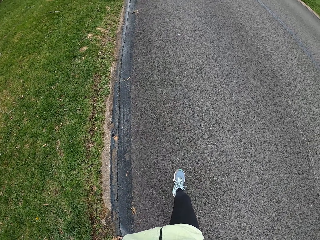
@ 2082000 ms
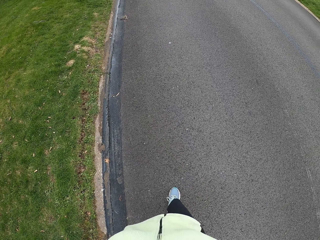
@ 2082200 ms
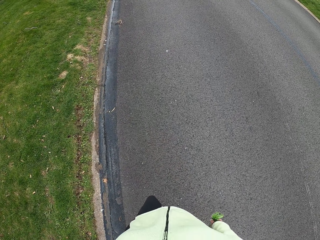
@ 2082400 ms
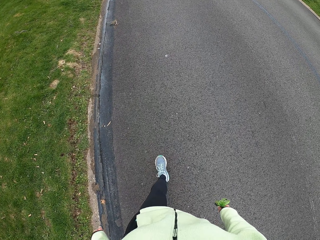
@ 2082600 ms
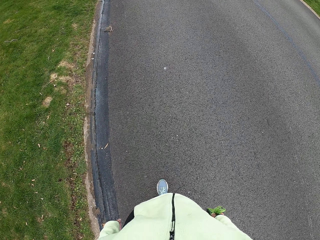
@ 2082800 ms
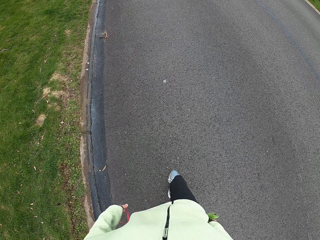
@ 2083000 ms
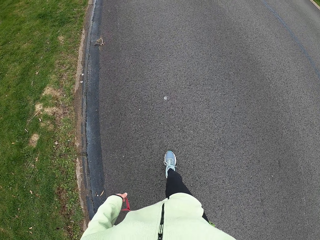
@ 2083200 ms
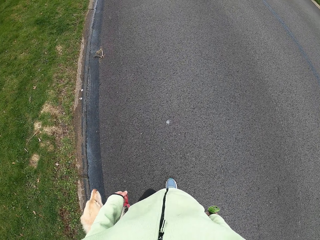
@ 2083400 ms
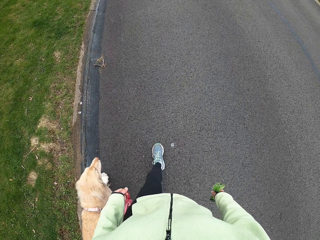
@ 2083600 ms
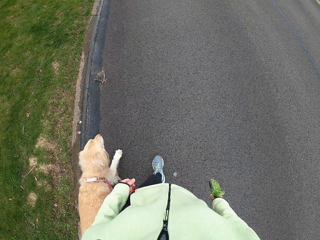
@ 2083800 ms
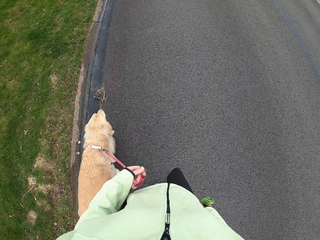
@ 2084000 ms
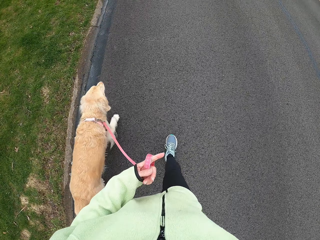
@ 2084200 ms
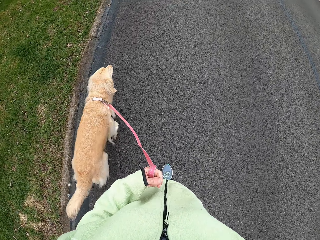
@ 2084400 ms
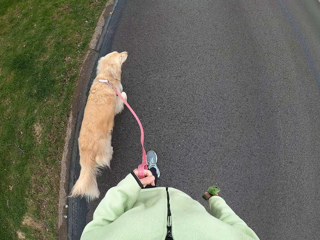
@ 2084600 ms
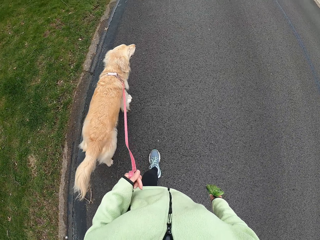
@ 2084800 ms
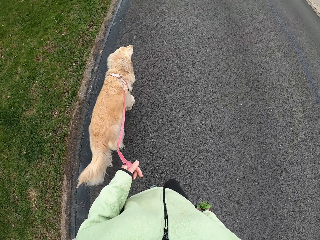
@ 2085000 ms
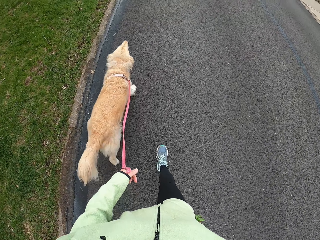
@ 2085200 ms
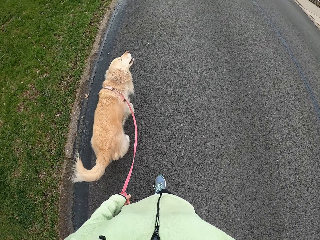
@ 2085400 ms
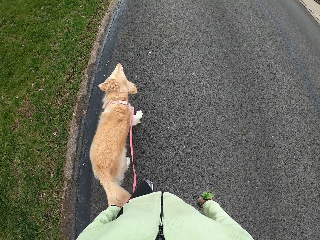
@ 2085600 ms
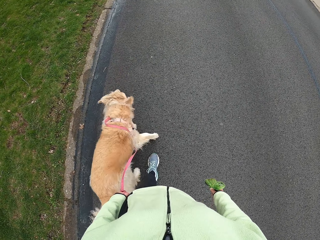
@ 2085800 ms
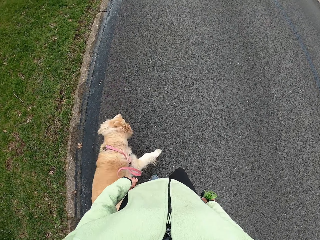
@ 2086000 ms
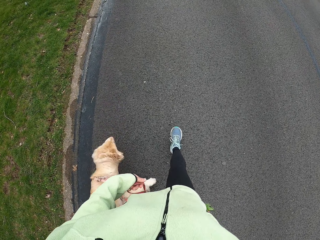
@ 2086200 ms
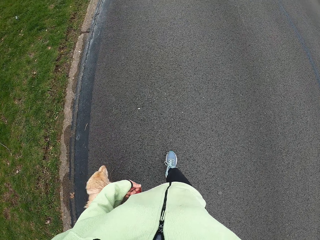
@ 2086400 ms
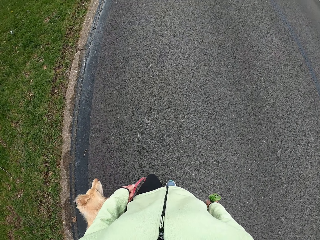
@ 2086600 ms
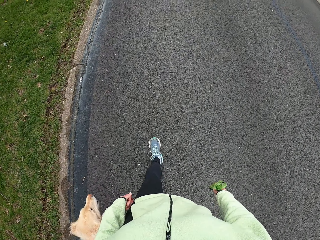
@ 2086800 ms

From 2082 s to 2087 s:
The camera wearer walks the dog on the road.

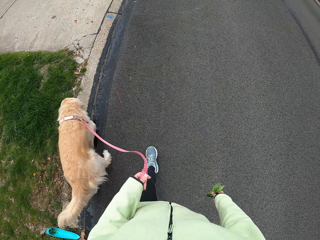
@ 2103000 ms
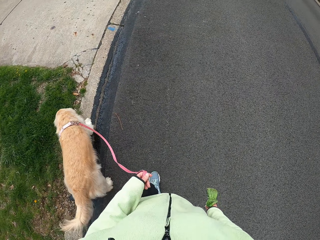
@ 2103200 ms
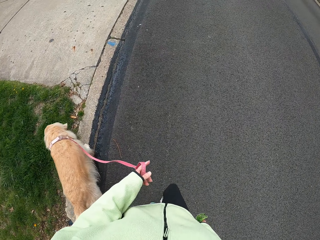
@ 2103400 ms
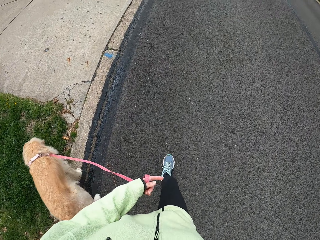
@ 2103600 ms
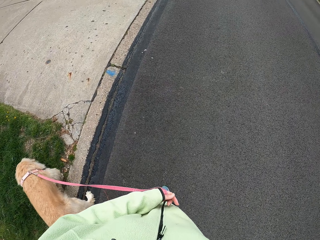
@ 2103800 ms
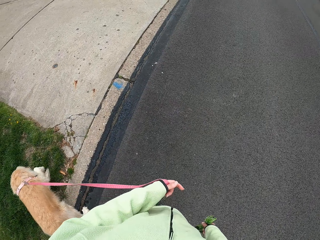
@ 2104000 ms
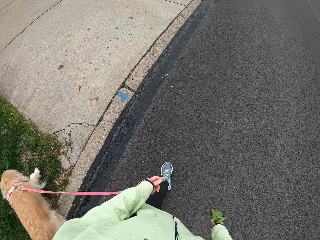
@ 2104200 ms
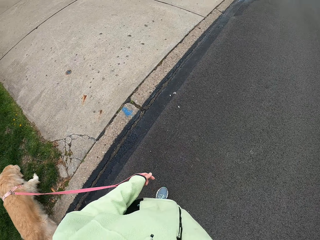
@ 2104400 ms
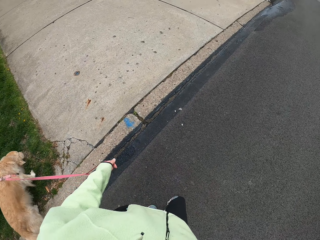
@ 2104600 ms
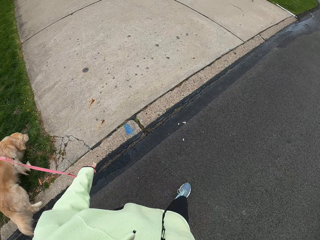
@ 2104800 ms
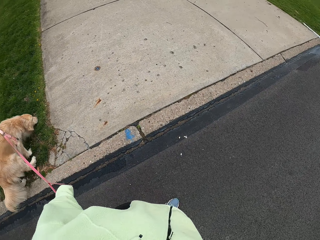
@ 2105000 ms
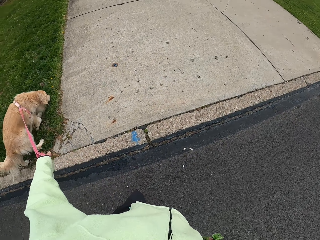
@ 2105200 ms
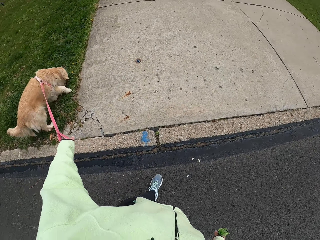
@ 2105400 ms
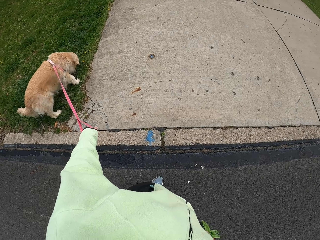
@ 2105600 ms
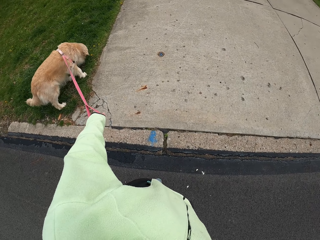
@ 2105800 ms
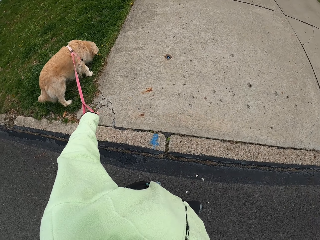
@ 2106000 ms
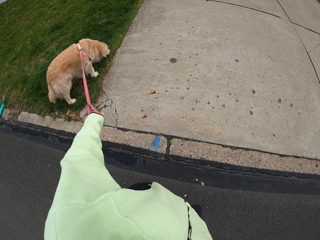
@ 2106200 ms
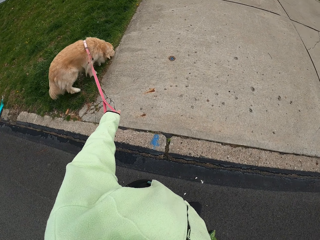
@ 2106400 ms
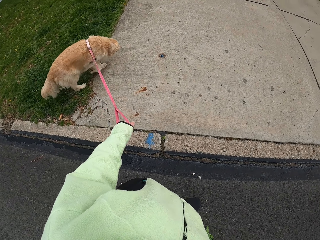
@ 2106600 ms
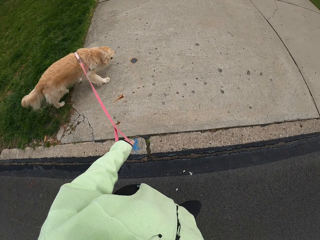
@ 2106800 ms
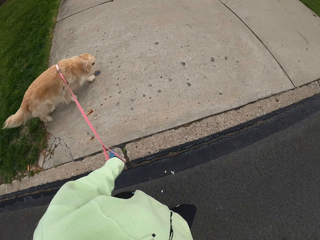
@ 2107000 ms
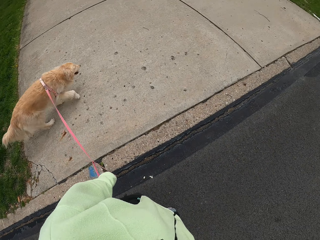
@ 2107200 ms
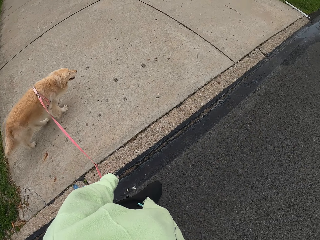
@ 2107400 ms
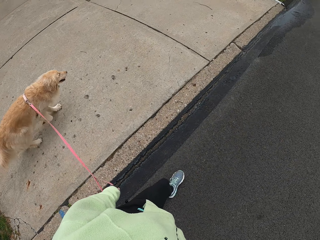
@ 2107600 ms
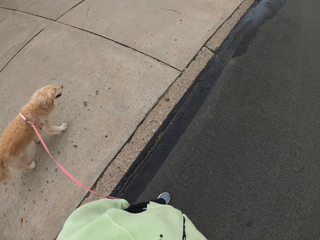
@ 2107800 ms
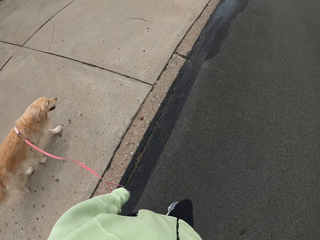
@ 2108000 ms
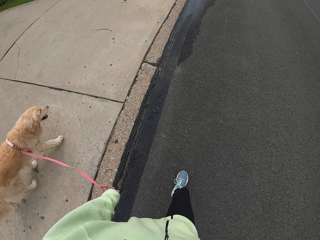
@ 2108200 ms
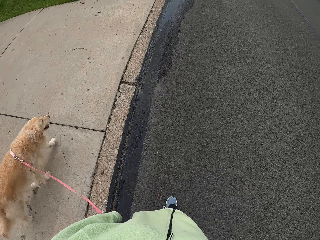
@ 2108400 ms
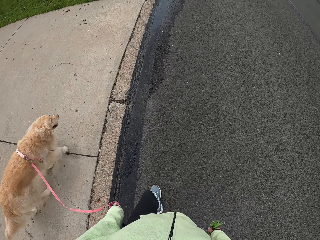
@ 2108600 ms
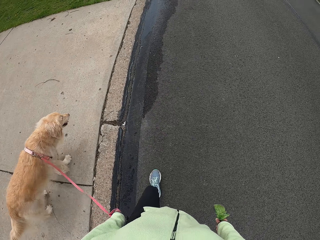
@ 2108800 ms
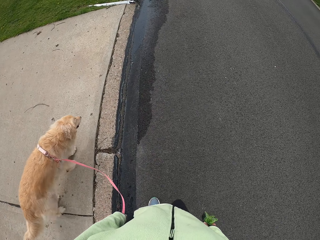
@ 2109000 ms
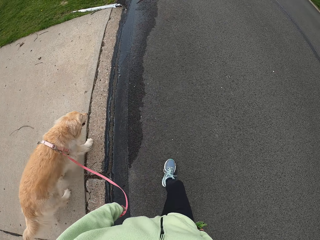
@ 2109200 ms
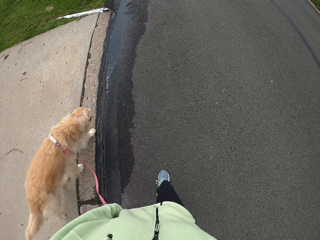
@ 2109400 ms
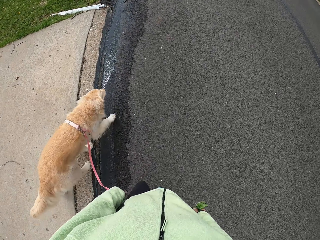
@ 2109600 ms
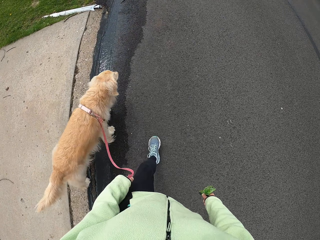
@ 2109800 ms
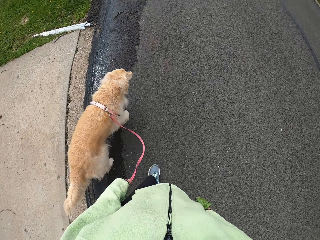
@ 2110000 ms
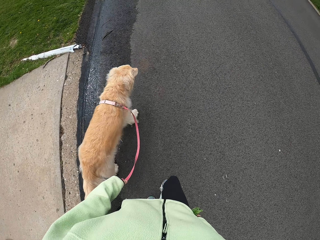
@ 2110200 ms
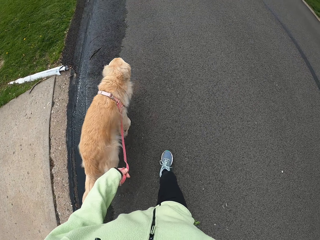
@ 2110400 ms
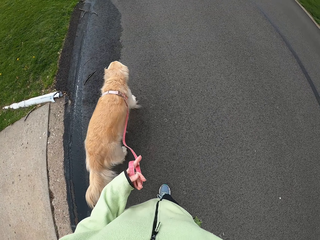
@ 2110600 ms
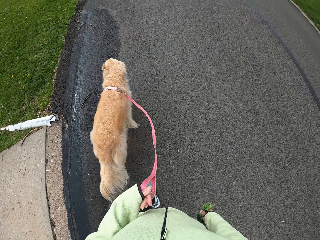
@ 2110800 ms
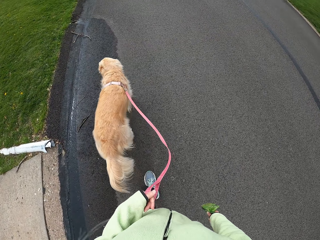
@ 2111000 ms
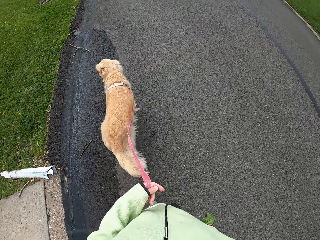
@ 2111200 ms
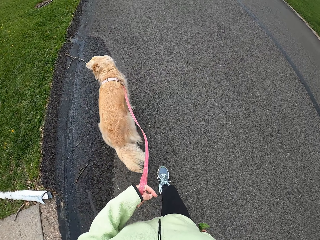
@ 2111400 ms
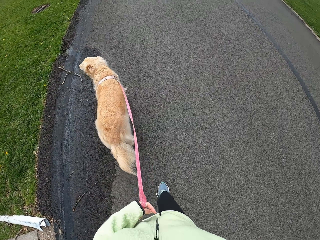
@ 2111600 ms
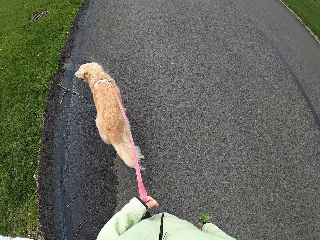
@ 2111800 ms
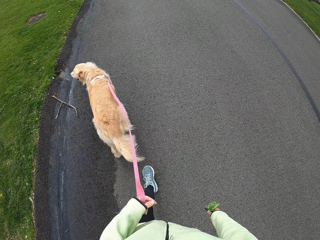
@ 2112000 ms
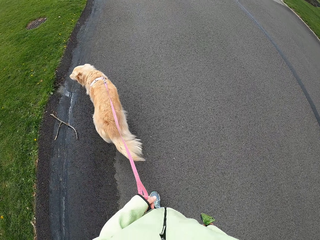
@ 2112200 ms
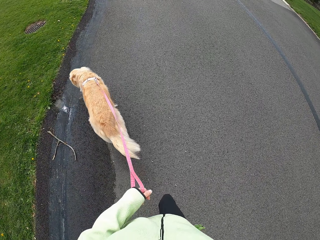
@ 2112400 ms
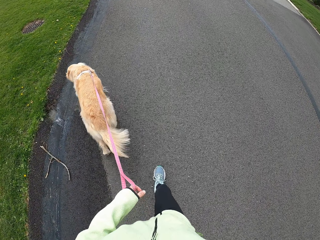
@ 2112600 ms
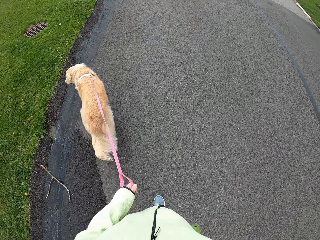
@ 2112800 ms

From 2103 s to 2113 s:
The camera wearer looks around. They pull the dog by the leash and walk the dog on the road.

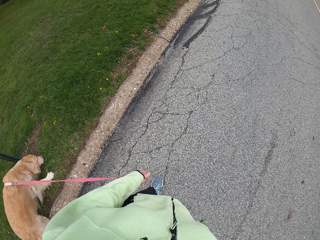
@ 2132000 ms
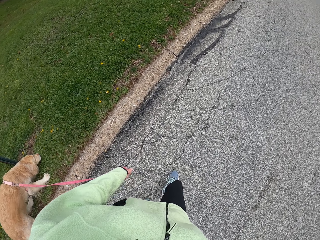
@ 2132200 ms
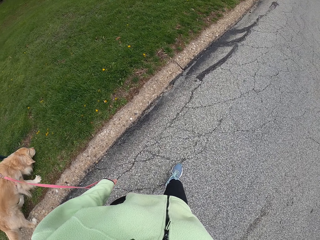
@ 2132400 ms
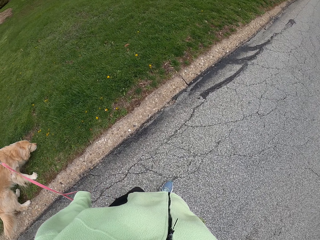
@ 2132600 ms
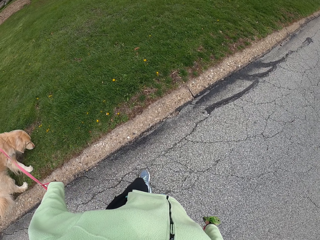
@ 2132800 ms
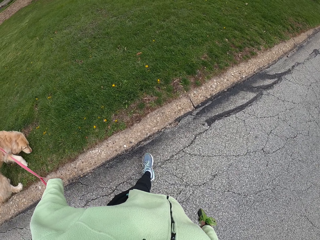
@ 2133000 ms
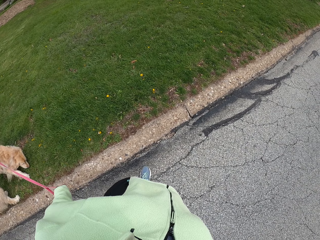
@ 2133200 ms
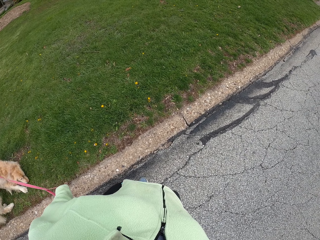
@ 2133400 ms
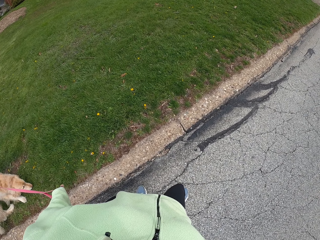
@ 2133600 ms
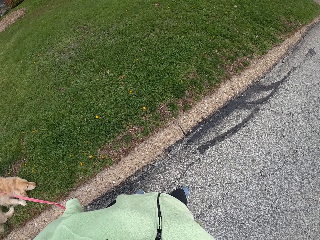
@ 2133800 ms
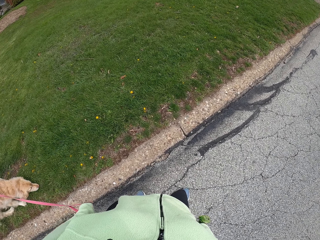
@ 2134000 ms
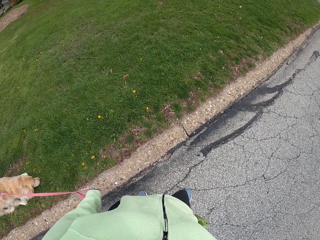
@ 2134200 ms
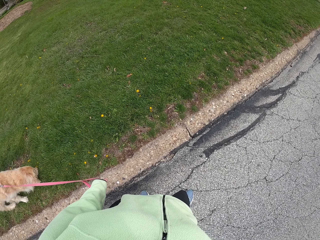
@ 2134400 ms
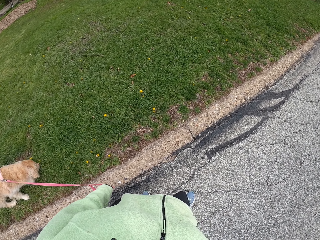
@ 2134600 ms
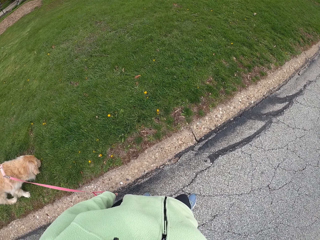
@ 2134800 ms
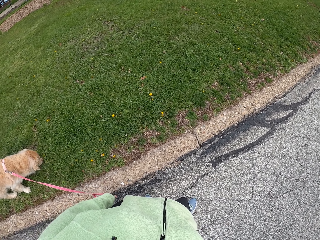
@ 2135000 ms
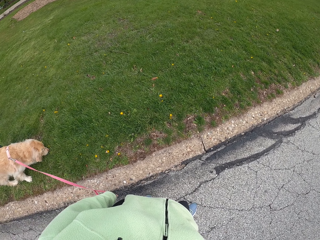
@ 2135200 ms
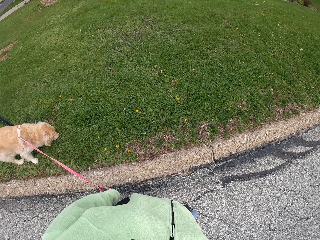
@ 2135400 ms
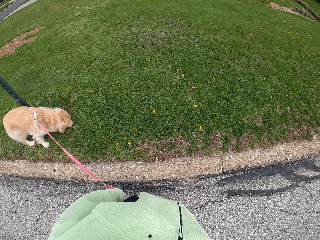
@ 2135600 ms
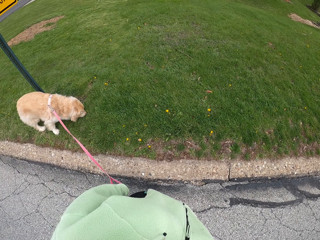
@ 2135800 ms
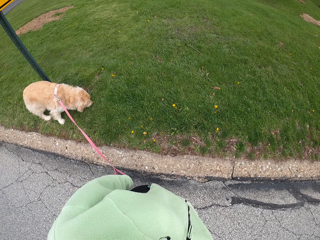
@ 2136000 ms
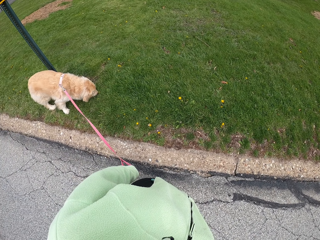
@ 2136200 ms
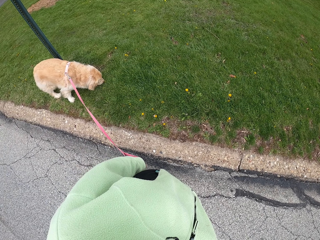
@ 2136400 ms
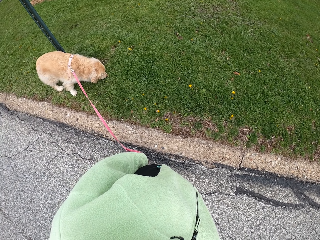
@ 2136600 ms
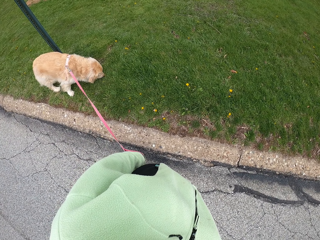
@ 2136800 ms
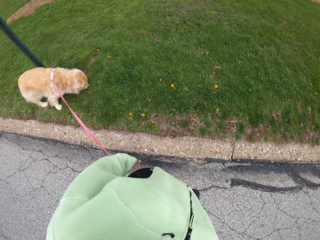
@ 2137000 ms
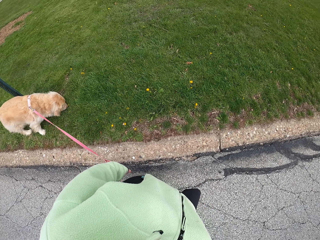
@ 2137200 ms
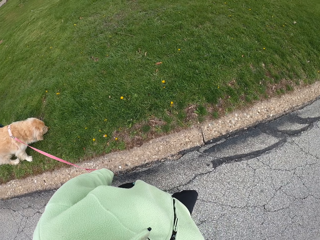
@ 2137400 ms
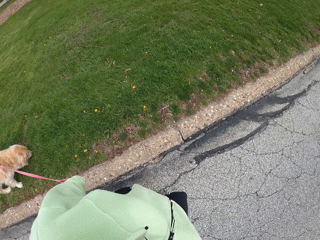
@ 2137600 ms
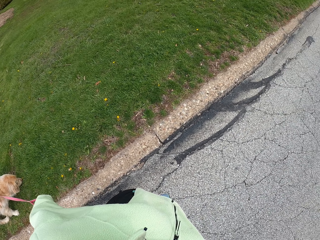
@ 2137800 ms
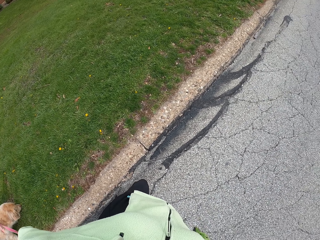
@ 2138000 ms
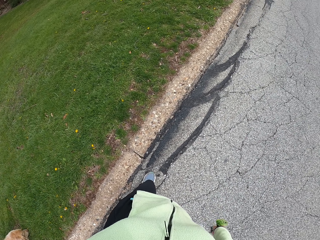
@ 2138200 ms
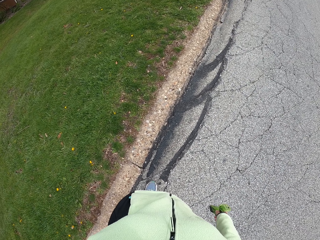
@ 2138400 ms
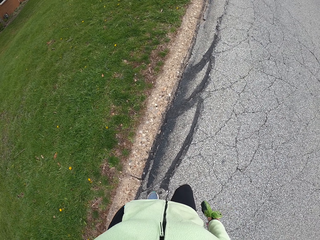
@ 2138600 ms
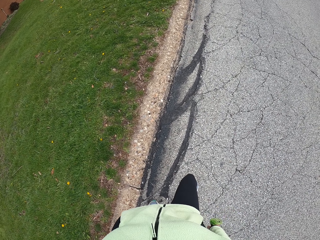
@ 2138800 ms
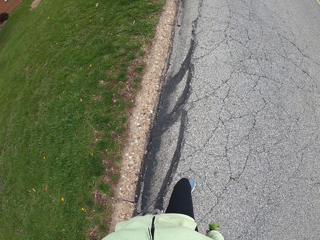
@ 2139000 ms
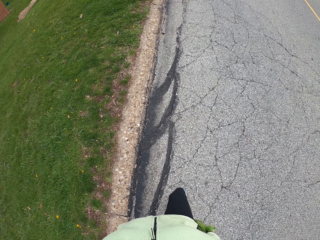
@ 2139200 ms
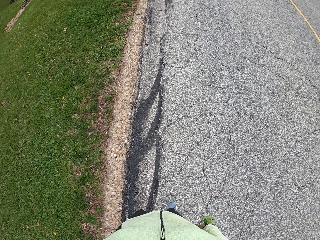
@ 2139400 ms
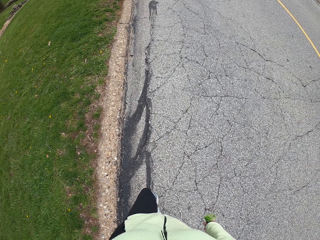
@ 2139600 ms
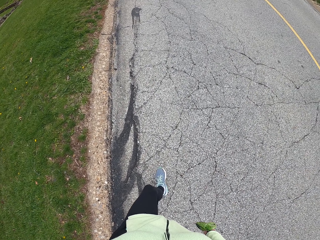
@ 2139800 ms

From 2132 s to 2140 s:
The camera wearer stands by the road. They look around and walk the dog on the road.
